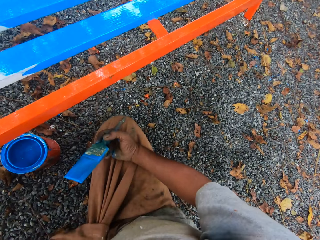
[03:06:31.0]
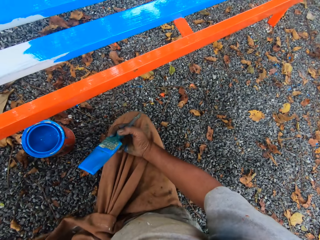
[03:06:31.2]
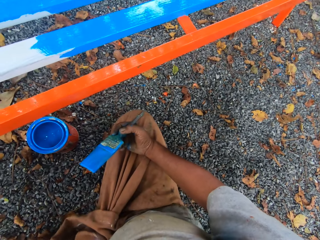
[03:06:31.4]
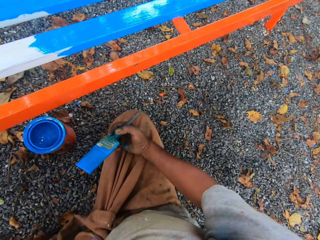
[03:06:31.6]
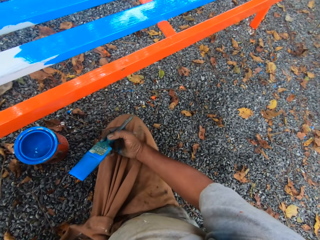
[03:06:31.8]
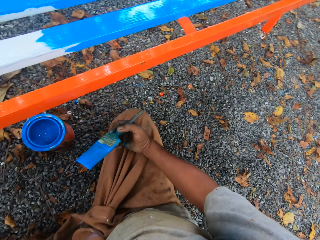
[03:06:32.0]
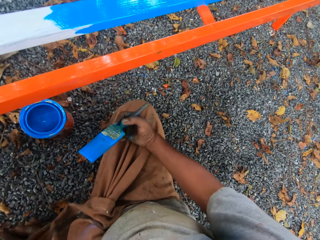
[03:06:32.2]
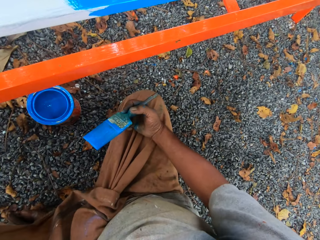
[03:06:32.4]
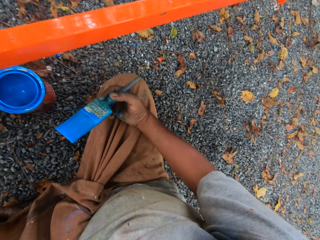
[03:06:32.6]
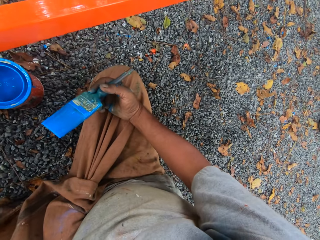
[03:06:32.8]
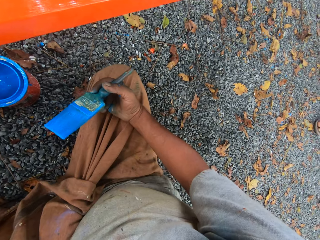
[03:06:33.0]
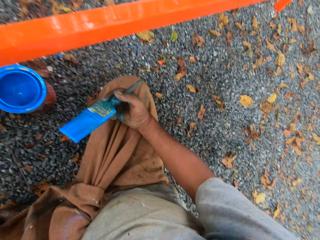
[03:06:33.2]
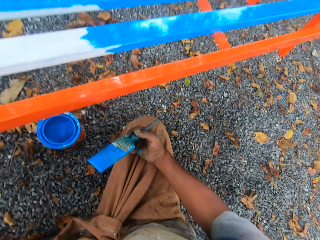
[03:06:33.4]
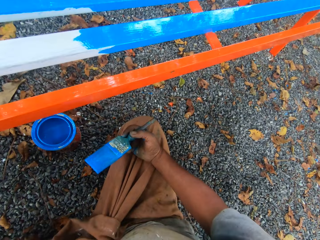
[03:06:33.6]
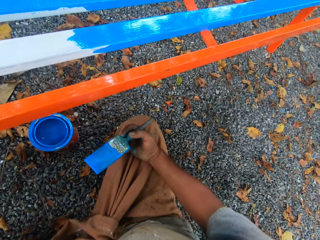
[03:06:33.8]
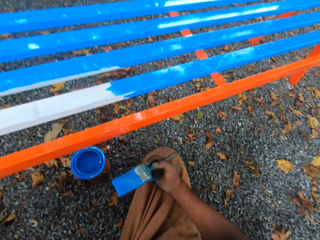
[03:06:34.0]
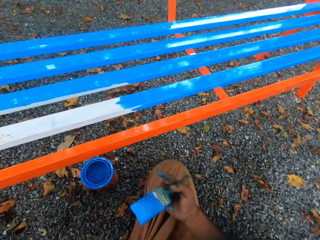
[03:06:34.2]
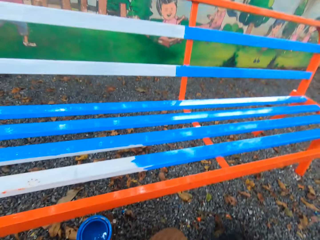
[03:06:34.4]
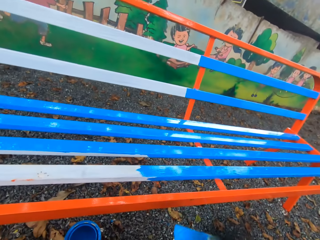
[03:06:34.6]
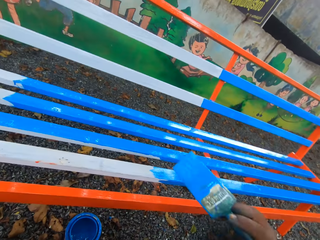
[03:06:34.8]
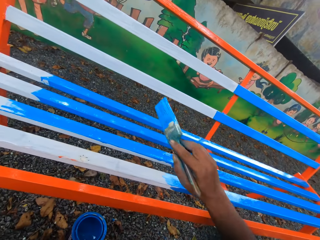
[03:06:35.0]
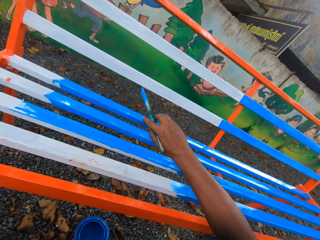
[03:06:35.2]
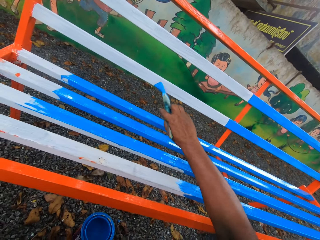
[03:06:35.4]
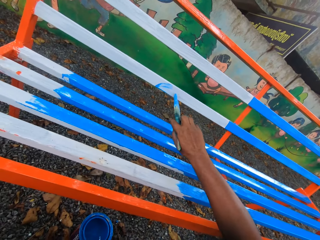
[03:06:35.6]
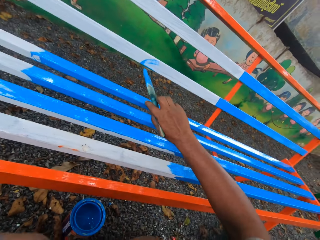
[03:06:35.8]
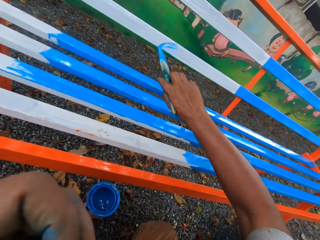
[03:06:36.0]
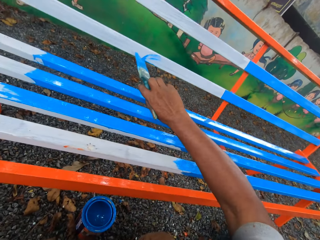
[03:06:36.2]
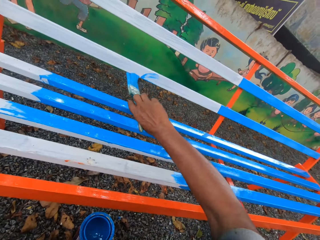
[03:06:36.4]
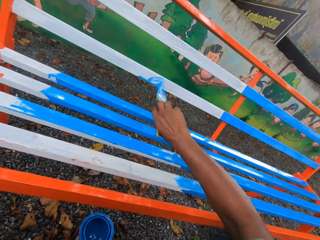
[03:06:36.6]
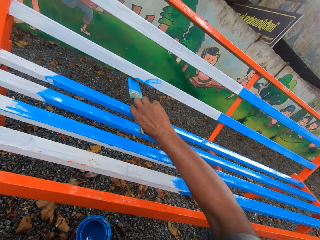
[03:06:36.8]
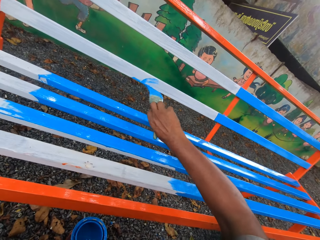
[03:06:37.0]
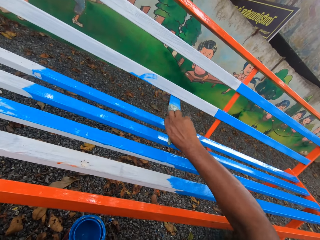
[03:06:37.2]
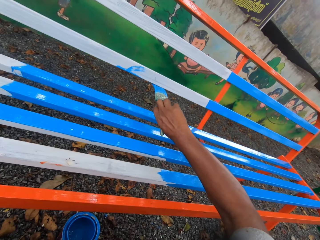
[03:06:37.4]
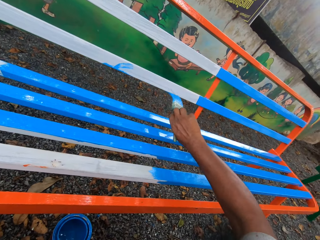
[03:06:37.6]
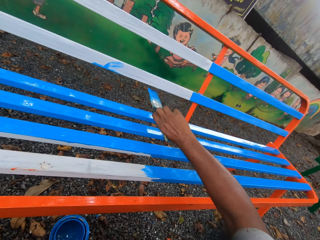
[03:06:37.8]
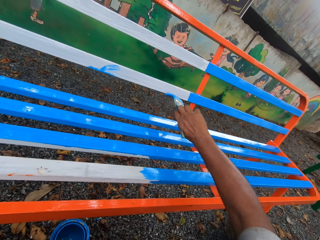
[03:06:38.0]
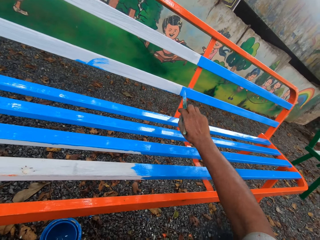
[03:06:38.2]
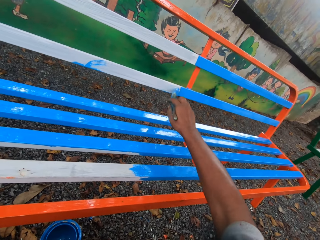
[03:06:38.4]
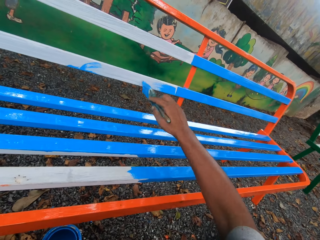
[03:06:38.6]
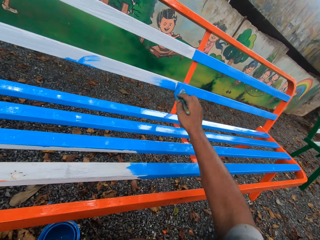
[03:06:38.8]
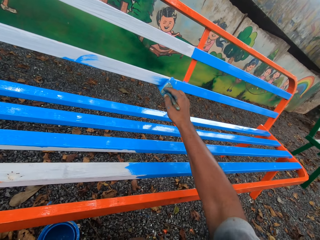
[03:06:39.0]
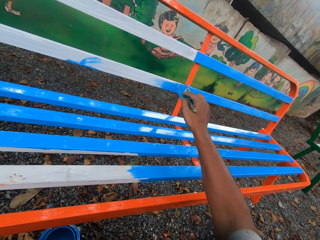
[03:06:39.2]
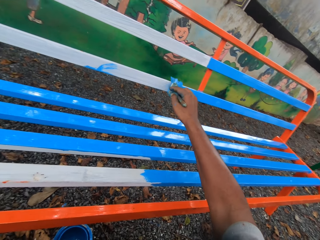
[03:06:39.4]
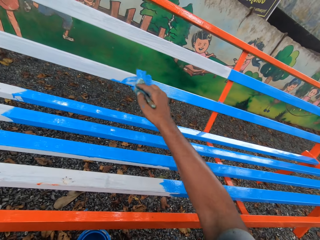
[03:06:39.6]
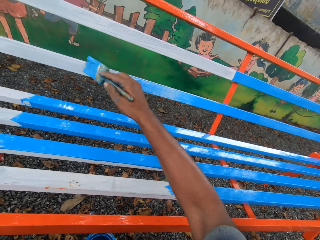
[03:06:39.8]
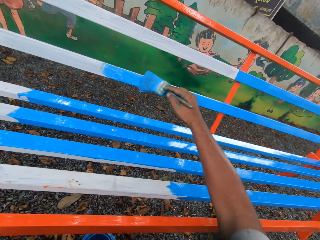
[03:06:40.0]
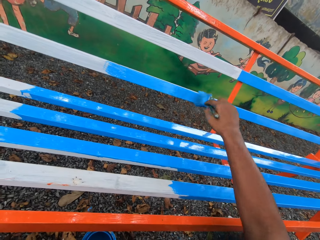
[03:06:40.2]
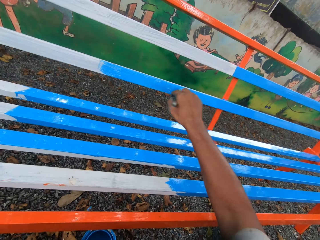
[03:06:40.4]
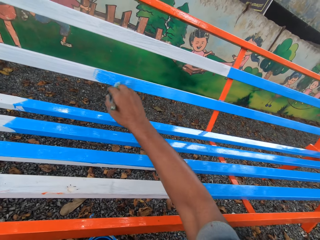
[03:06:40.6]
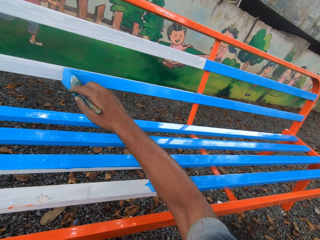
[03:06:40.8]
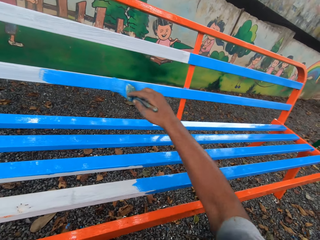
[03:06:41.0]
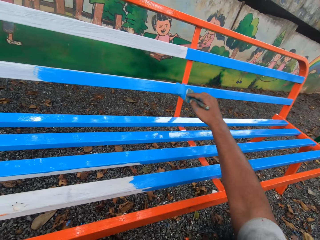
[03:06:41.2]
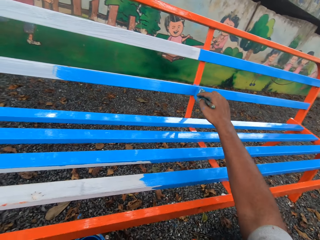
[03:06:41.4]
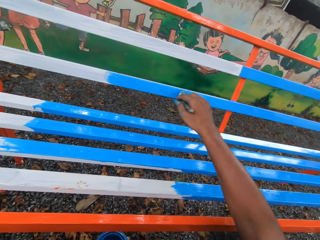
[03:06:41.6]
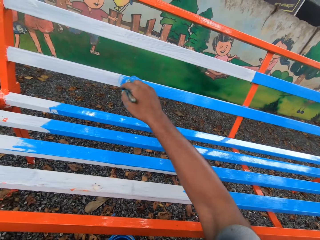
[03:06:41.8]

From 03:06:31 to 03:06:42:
The camera wearer paints the chair with the paintbrush in his right hand. He moves his hands.

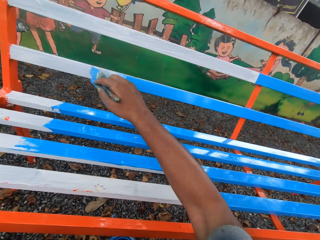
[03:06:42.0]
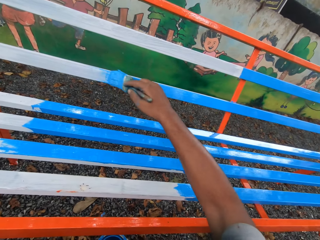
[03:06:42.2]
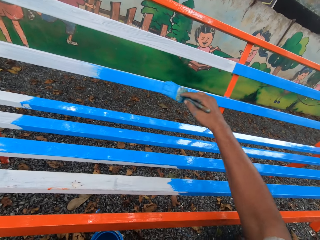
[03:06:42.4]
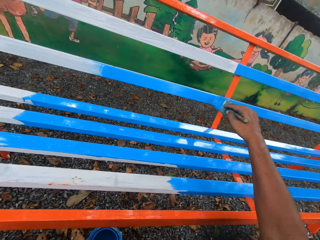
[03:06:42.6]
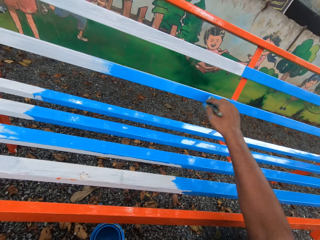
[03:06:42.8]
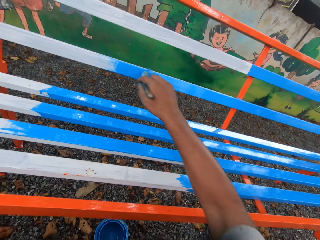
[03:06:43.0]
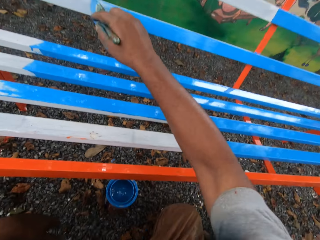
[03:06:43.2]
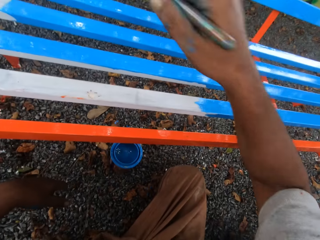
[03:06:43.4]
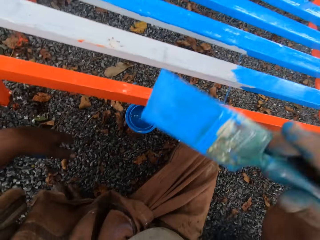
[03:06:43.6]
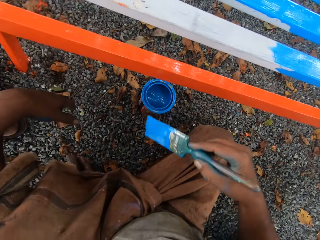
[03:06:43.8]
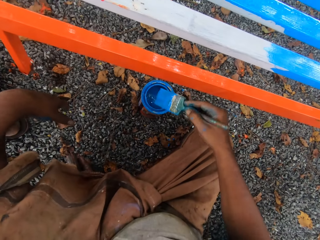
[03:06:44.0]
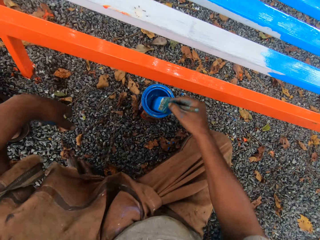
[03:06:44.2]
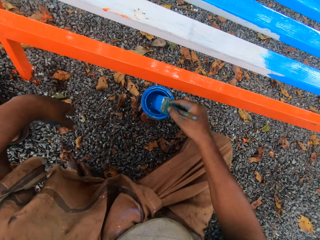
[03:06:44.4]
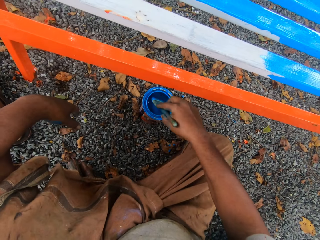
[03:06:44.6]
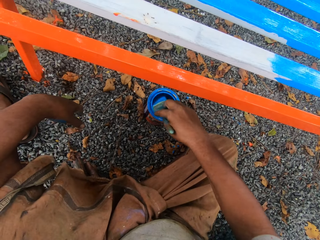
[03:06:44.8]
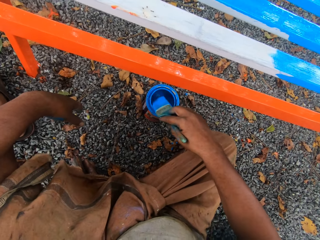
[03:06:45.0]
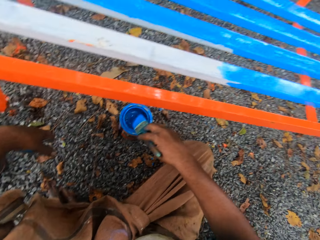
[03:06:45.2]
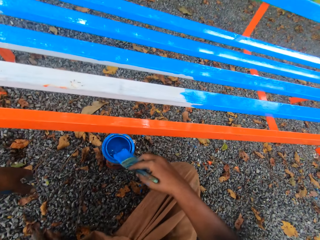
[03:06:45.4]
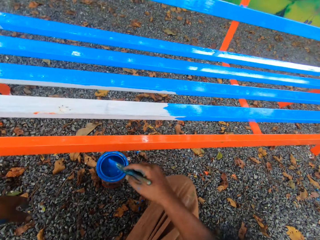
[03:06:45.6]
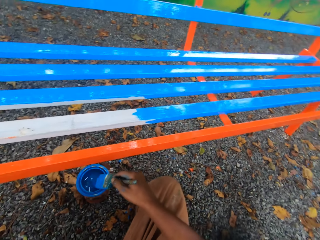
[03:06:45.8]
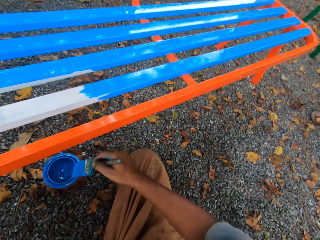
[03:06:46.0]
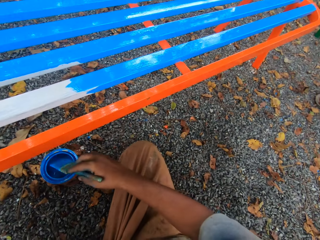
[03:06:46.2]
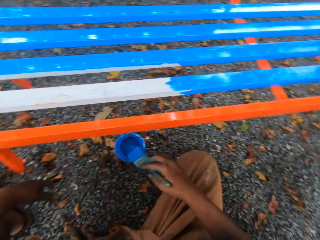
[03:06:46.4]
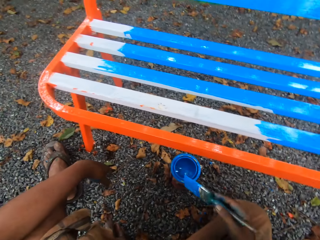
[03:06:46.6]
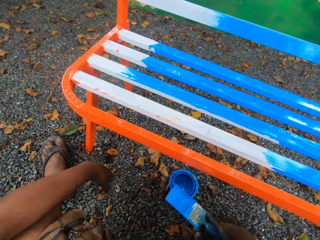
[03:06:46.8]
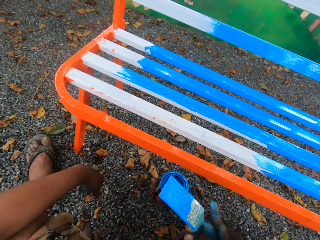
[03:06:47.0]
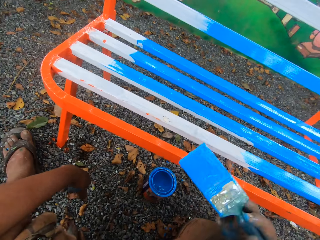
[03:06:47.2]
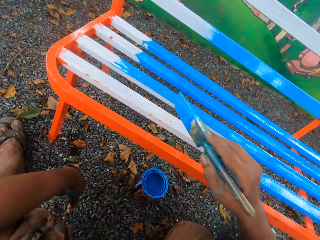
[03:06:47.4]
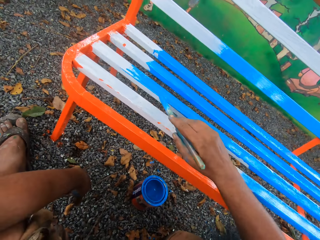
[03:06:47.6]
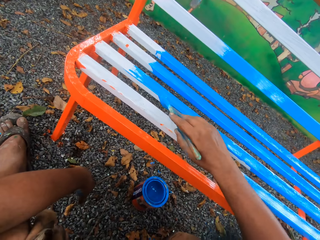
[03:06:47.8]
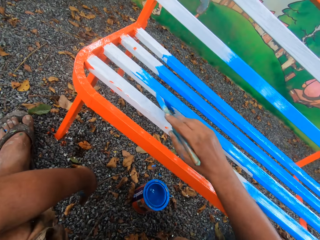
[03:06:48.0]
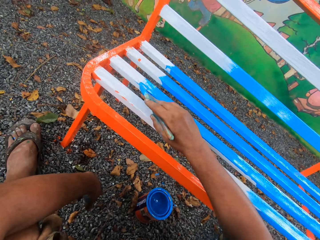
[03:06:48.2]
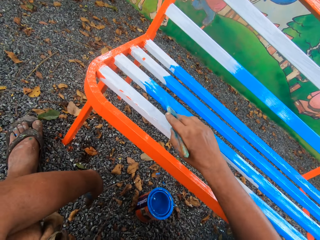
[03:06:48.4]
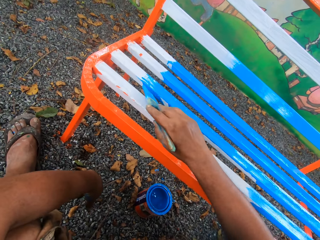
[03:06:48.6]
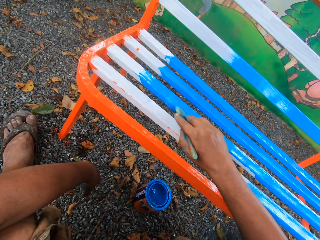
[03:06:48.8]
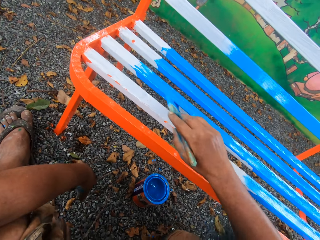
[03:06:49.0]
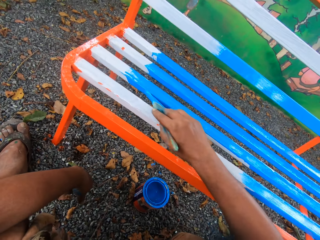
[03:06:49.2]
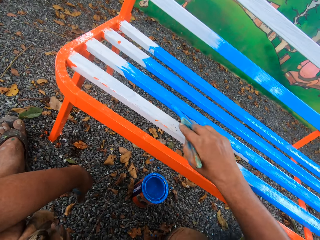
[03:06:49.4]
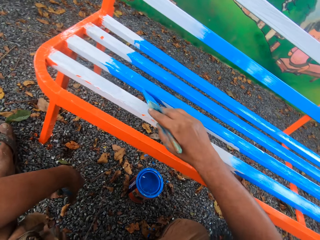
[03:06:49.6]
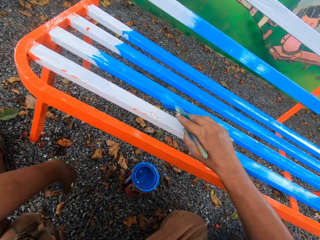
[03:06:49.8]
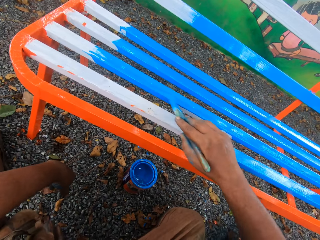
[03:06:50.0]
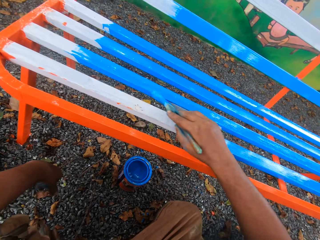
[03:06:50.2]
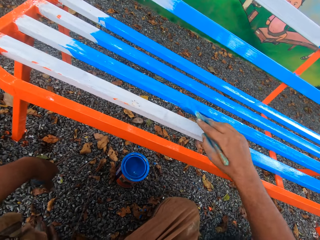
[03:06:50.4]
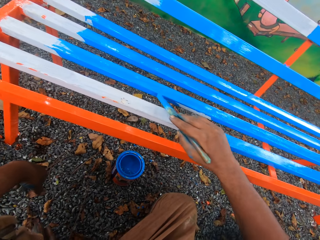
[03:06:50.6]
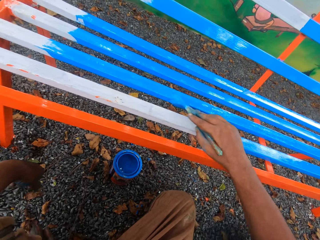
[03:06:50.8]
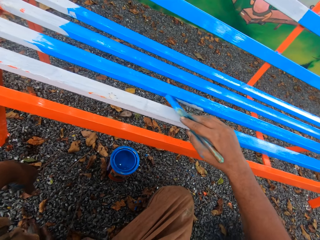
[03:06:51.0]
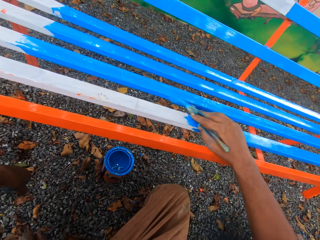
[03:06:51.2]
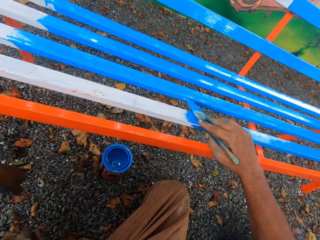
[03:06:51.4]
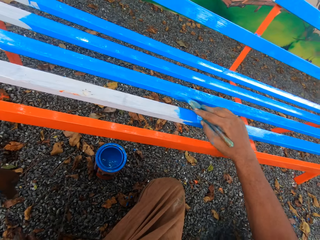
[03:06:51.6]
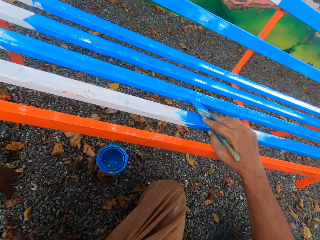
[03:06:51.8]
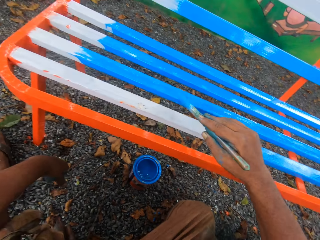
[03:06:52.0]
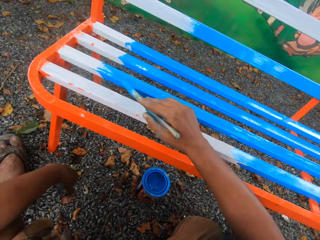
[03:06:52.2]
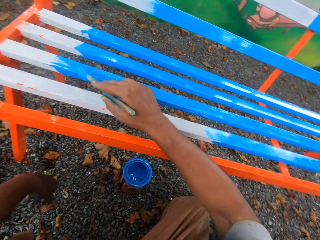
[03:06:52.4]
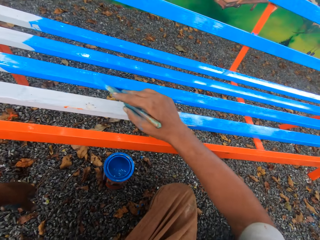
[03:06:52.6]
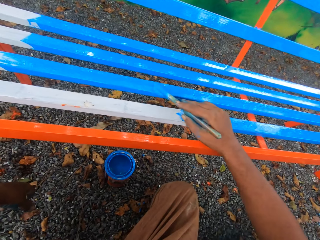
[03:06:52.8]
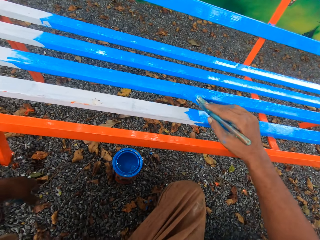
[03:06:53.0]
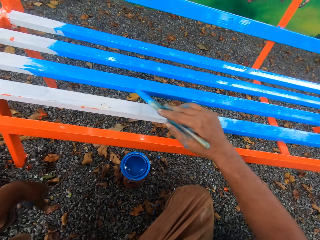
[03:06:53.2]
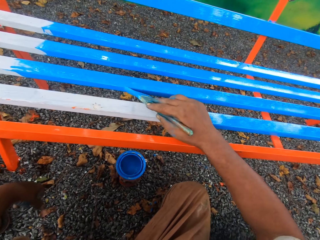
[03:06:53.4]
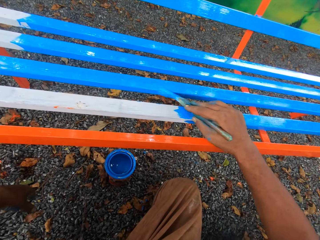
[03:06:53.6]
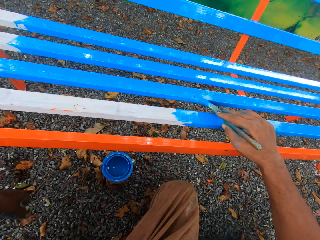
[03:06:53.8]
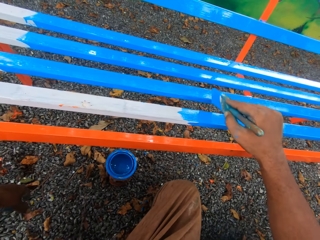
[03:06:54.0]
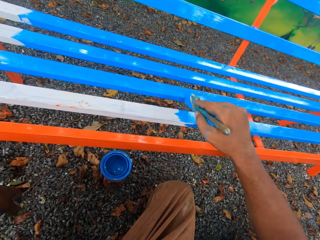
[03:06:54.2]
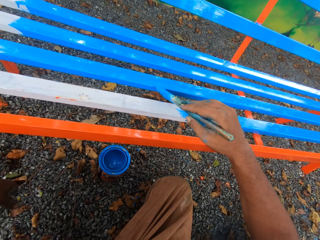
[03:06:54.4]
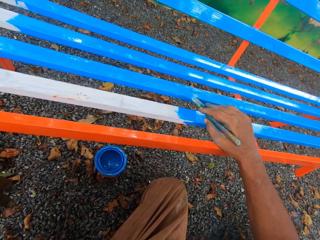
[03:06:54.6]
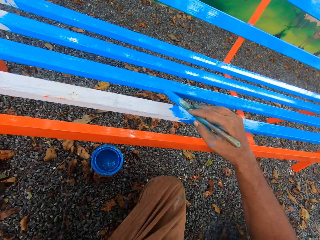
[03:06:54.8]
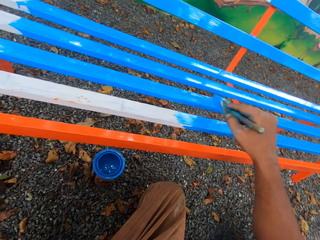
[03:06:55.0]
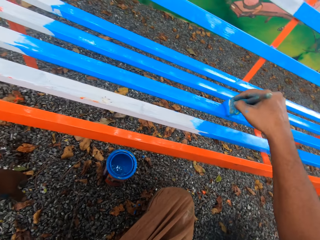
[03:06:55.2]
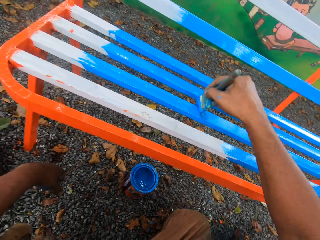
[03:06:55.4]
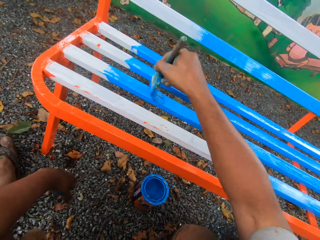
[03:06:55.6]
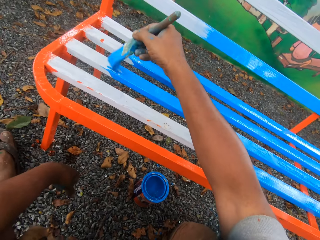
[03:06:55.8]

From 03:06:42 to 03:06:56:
The camera wearer dips the paint brush in his right hand into the container of paint on the floor. He cleans the paint brush with the mouth of the paint container. He paints the chair with the paintbrush in his right hand.
